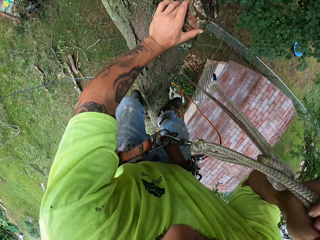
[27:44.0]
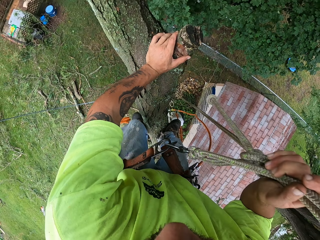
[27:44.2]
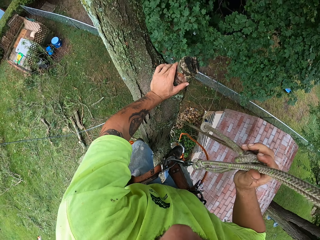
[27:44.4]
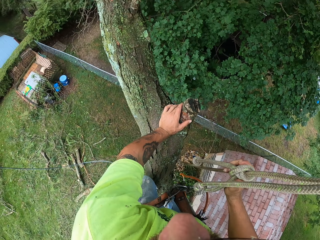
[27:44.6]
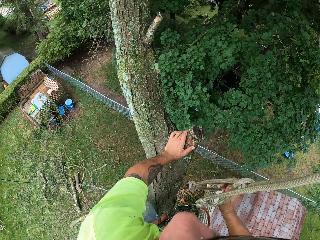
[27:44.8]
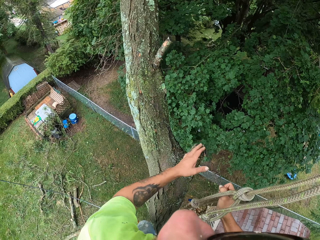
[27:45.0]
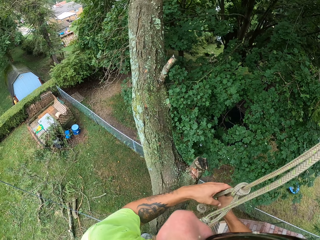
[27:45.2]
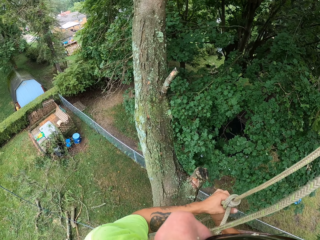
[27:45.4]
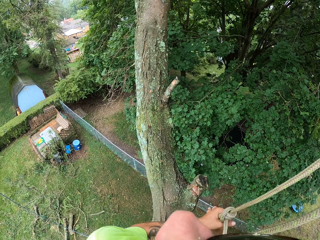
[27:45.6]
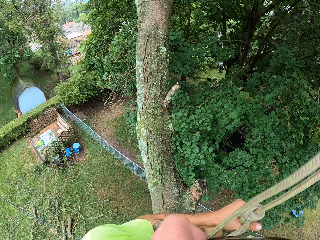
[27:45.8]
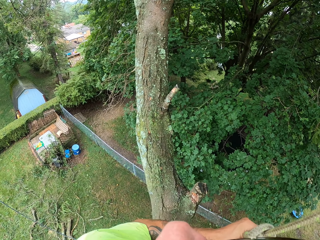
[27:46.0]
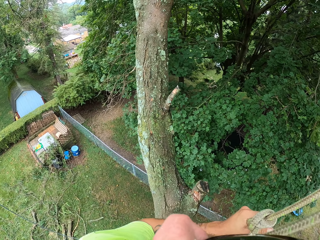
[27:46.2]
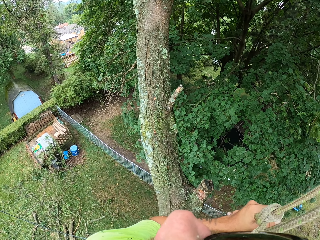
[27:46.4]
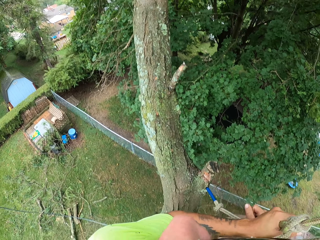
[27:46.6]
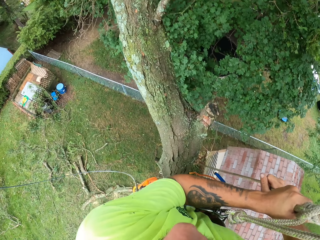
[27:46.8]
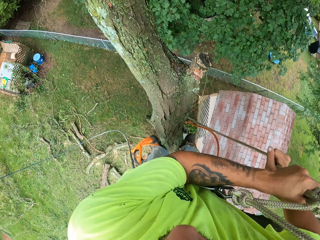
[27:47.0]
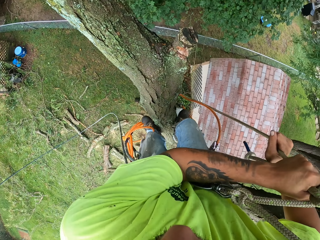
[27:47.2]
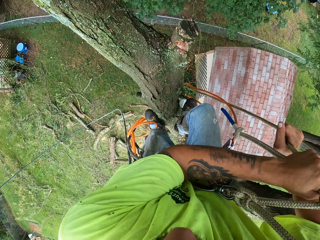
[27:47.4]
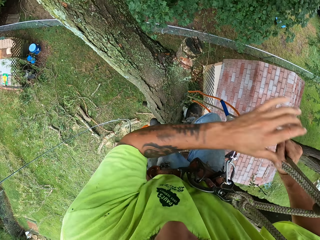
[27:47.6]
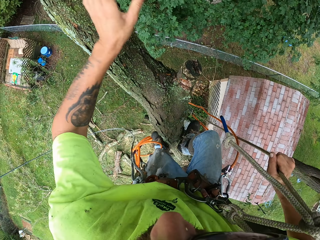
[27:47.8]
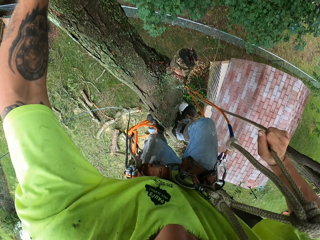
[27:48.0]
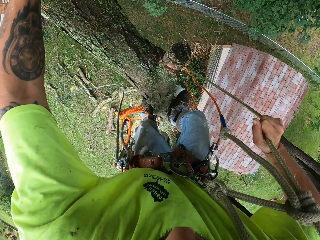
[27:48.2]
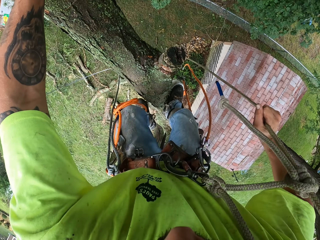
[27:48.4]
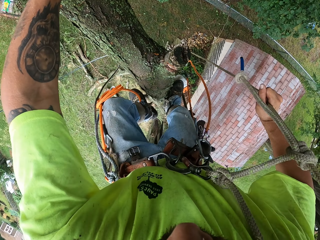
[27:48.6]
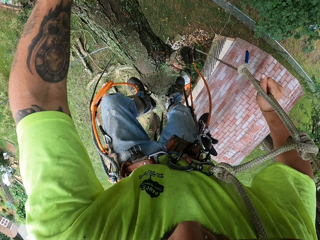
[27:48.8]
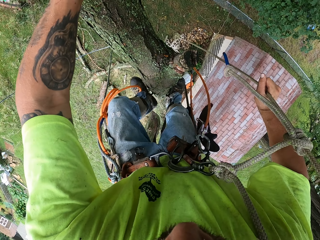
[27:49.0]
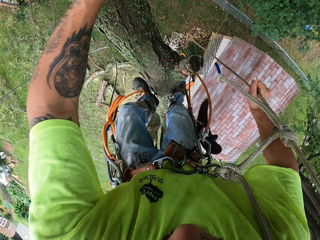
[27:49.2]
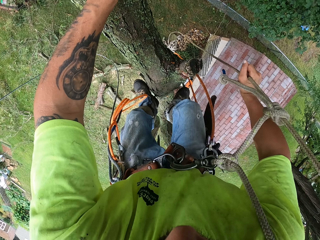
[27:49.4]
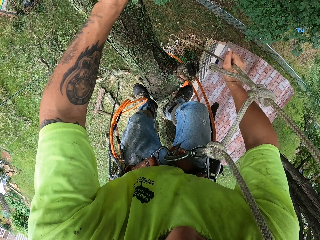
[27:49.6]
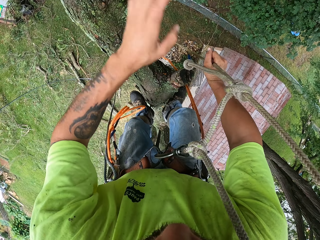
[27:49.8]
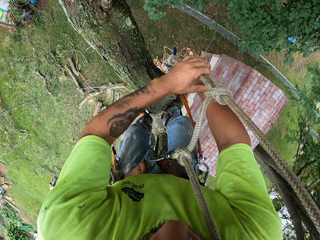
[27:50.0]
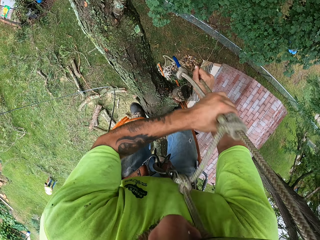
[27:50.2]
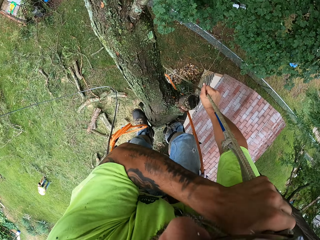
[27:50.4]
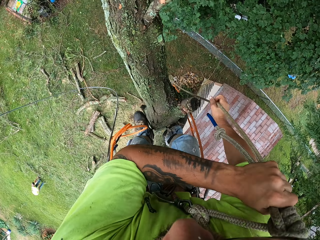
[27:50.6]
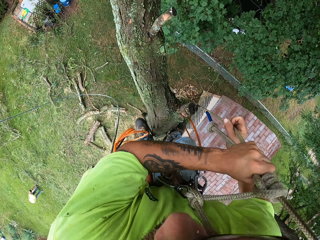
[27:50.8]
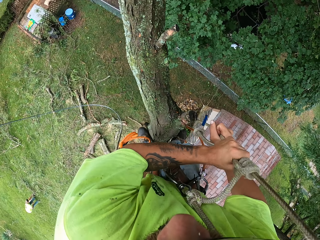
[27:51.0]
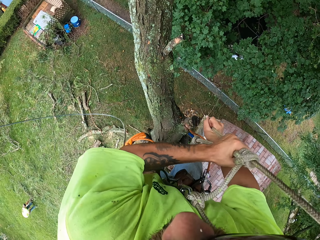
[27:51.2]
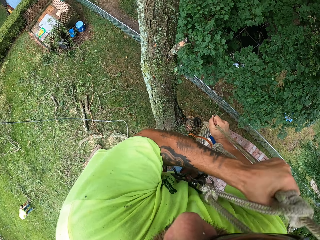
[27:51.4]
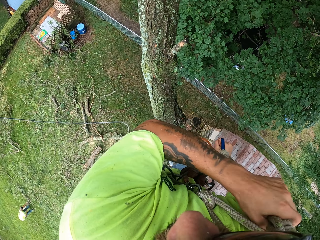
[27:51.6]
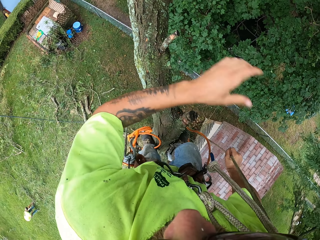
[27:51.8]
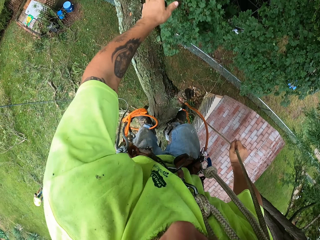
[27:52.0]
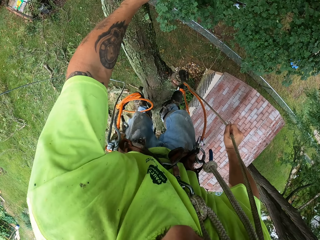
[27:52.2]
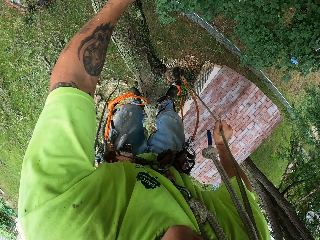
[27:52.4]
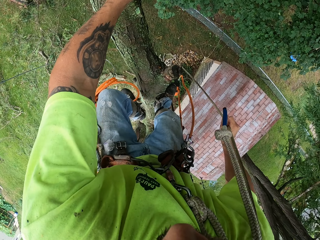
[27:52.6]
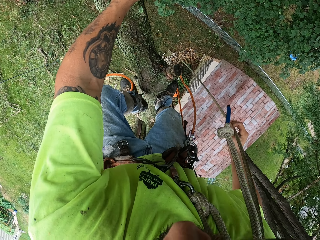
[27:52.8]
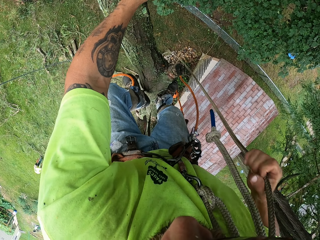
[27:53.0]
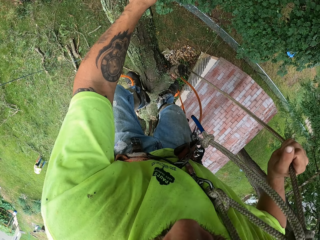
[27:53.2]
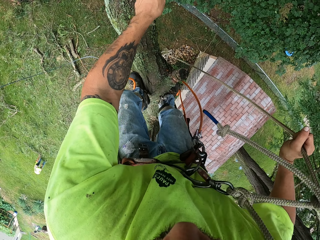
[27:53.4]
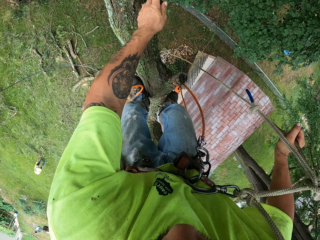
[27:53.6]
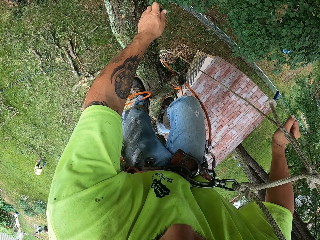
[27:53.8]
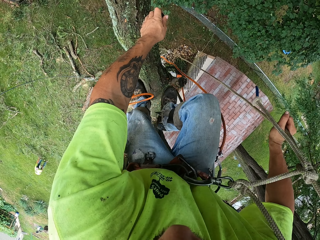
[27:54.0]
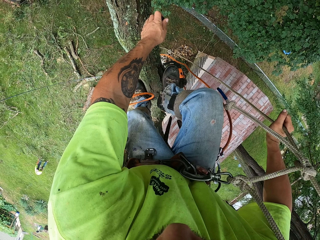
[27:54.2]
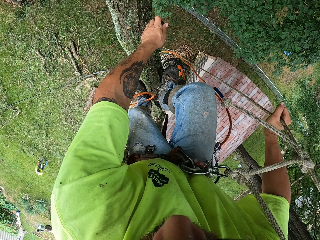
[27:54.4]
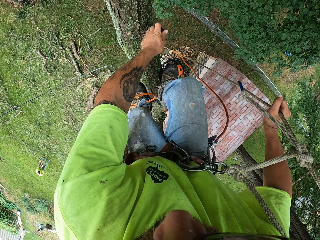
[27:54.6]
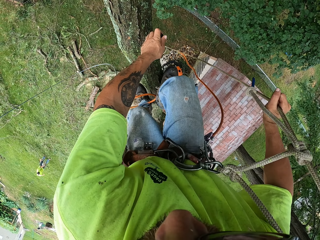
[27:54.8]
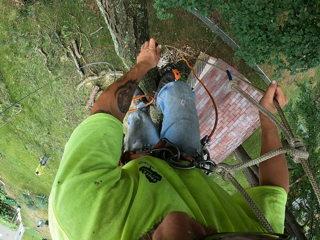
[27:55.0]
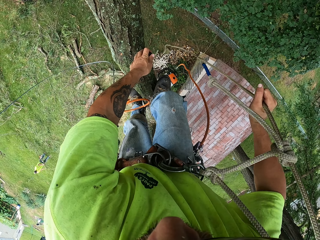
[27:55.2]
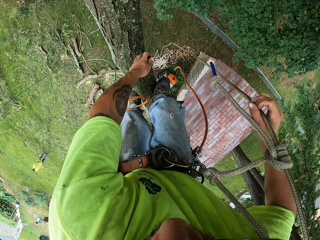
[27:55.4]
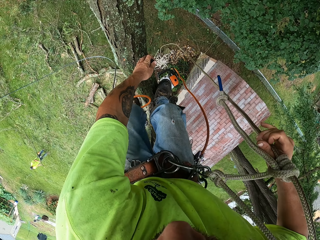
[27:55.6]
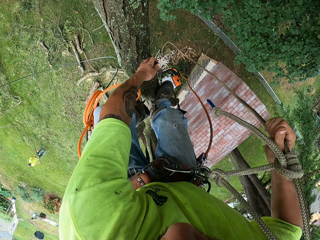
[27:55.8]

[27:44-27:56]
The camera wearer pulls the rope down with both hands. He holds the rope with both hands. He places his left hand on the tree and climbs up the tree. He pushes up the rope knot with his left hand. He climbs up the tree.

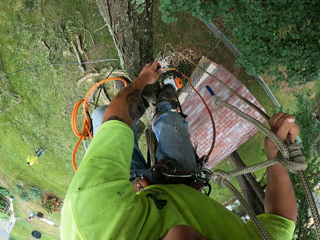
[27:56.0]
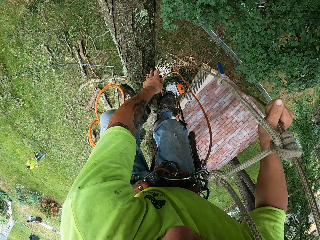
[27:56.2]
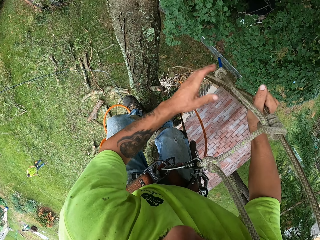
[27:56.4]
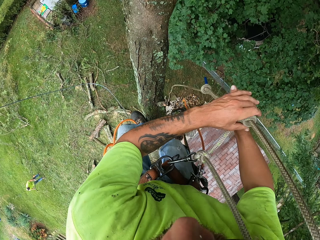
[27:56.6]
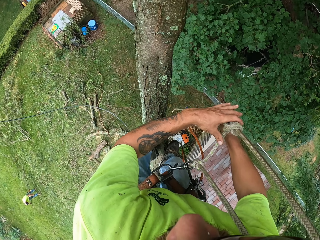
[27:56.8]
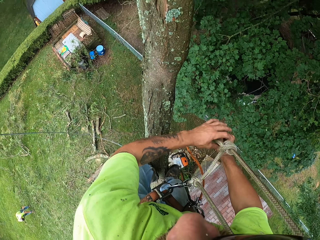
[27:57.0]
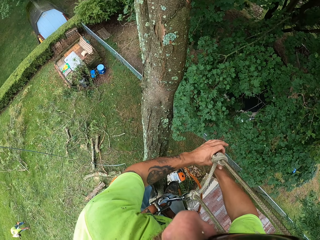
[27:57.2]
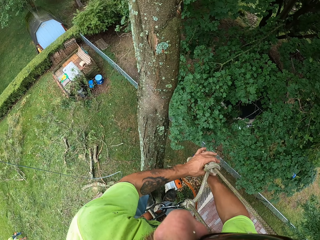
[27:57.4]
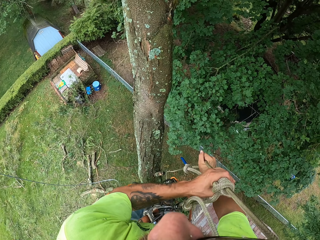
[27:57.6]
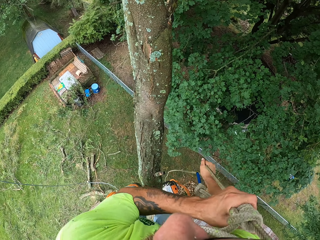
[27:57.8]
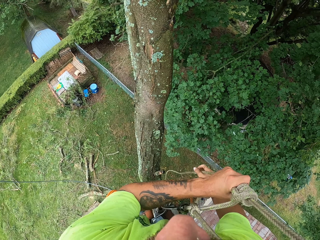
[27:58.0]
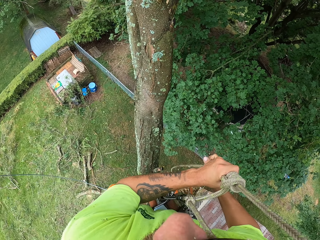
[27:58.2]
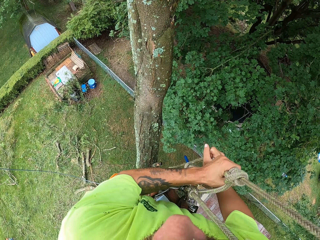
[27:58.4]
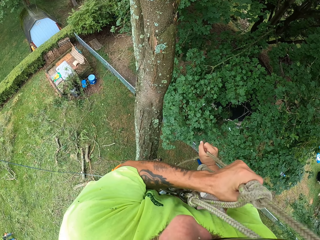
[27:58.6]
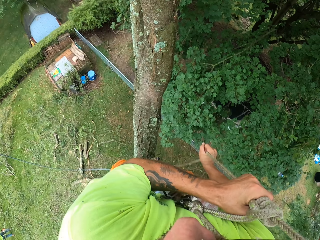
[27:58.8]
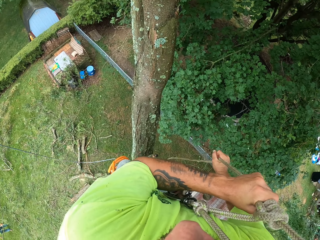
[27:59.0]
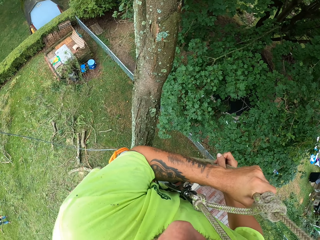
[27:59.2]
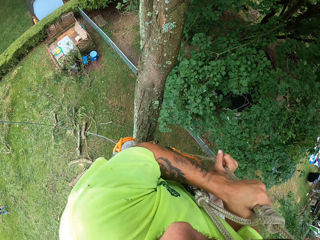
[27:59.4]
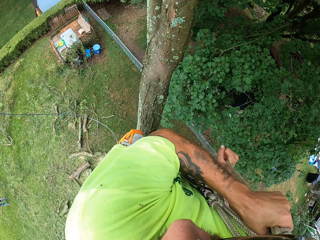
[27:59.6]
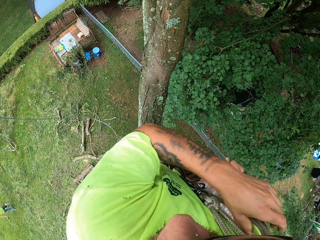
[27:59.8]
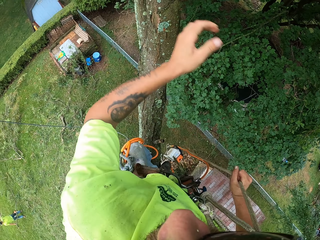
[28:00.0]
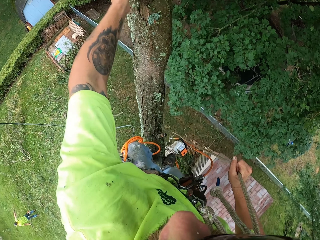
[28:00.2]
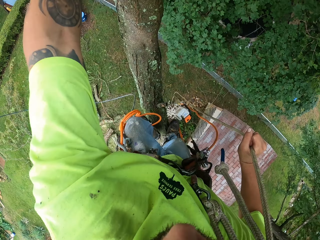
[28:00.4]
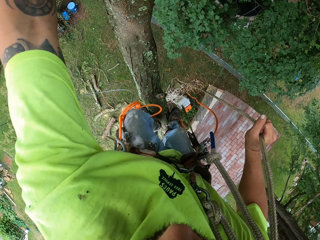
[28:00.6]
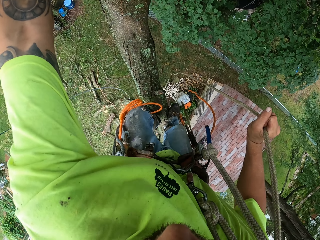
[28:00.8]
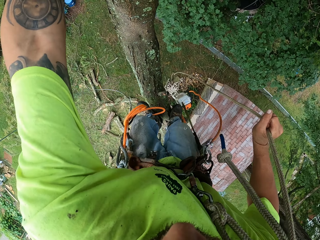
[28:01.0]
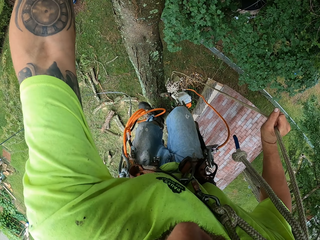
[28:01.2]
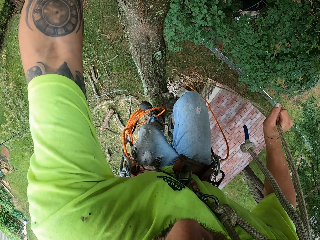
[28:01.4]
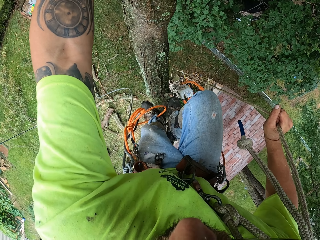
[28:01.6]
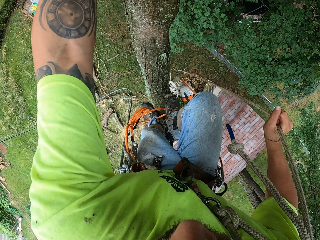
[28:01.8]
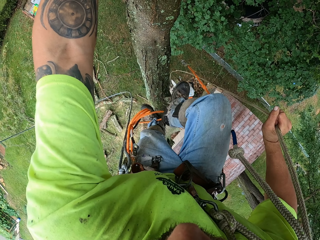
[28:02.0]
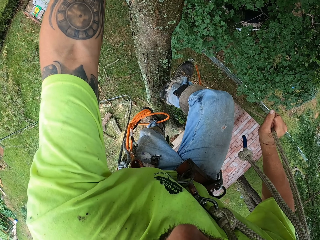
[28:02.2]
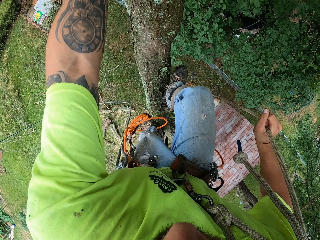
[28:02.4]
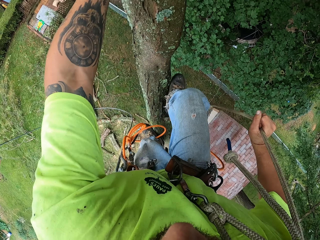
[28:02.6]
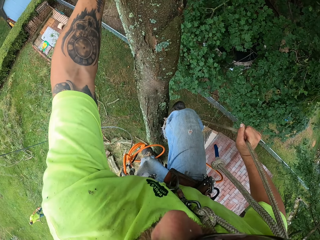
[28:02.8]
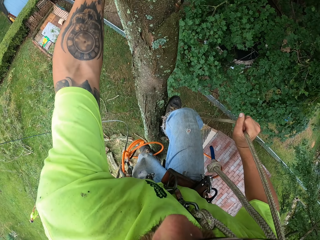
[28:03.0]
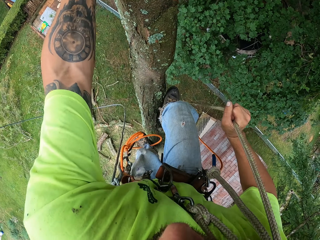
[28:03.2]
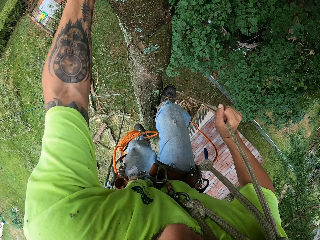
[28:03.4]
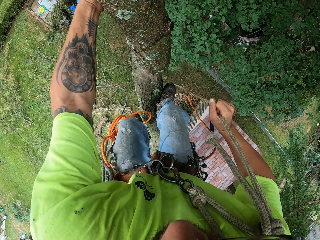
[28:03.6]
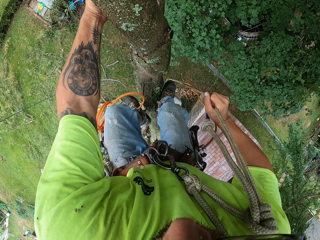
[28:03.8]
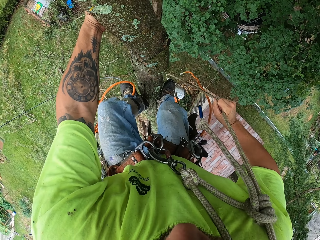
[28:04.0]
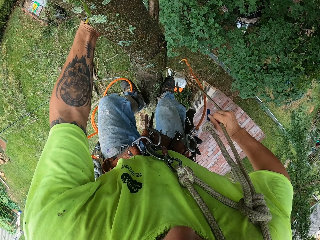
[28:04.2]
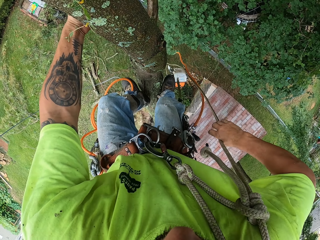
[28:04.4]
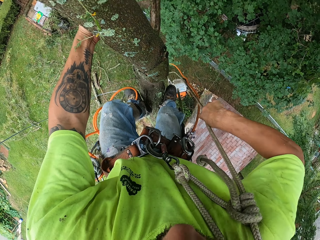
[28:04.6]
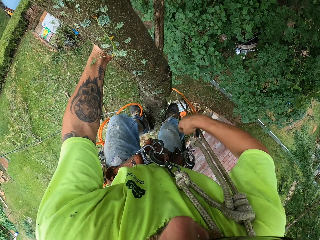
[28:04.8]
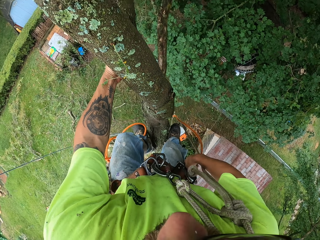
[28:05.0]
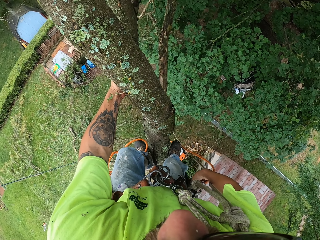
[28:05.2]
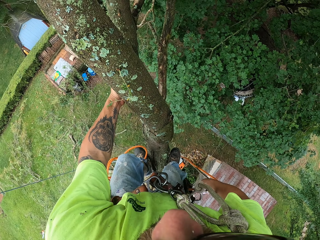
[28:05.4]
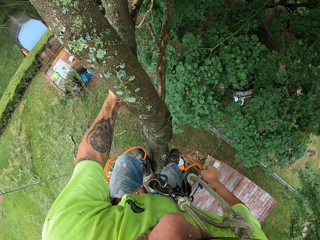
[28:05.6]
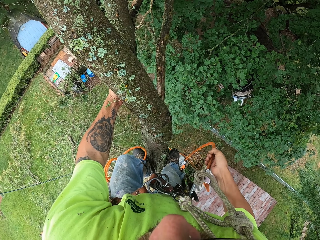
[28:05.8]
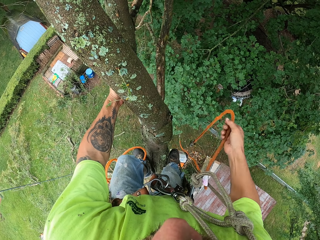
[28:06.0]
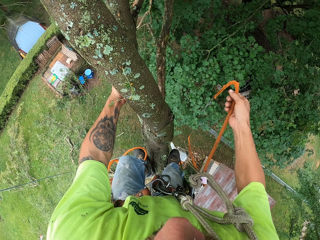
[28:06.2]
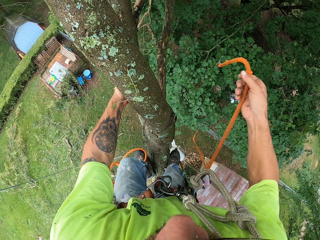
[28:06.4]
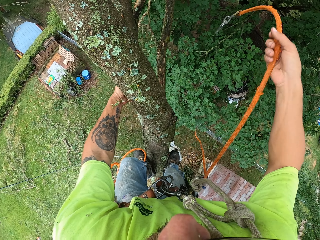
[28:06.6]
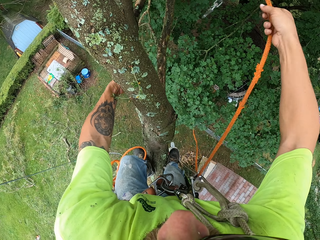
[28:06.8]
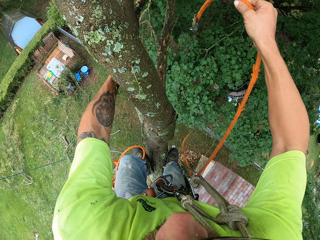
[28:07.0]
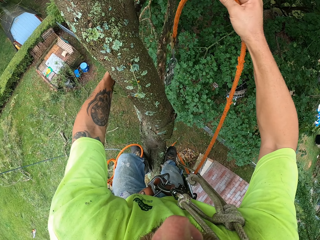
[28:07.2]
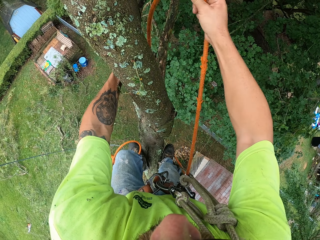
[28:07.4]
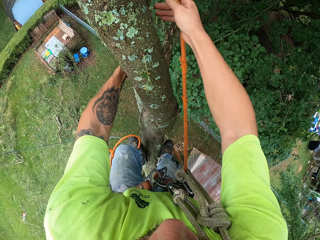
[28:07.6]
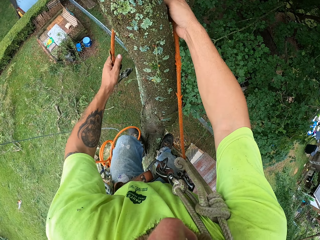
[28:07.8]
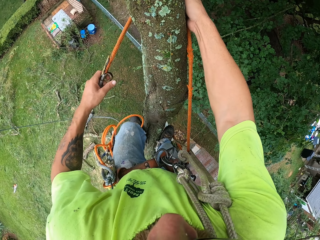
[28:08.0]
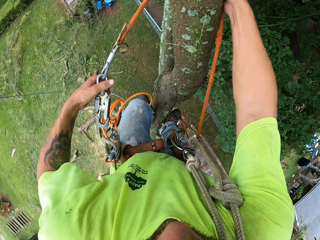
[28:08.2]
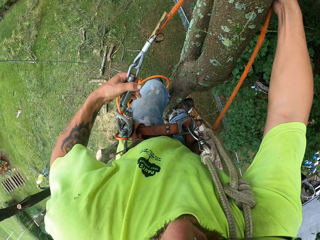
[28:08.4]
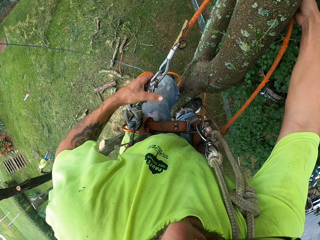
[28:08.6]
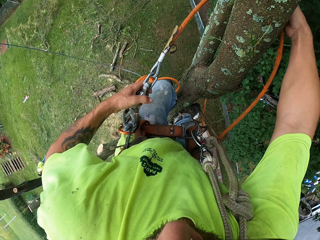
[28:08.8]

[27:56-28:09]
The camera wearer holds a rope with both hands. He pushes up the rope knot with his left hand. He places his left hand on the tree. He holds a tree branch with his left hand. He climbs up the tree with his legs. He pulls the orange rope with his right hand. He passes the orange rope round the tree with both hands.
